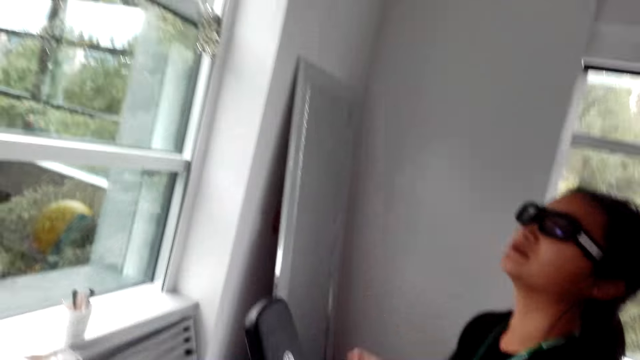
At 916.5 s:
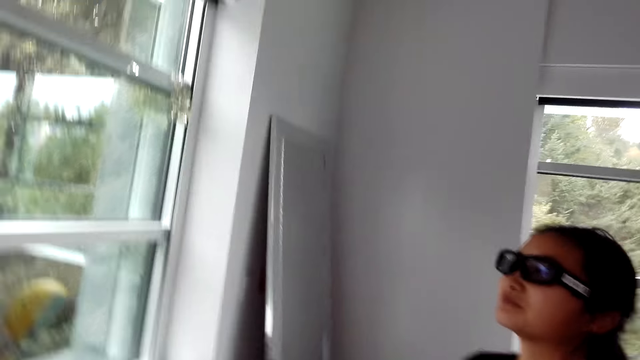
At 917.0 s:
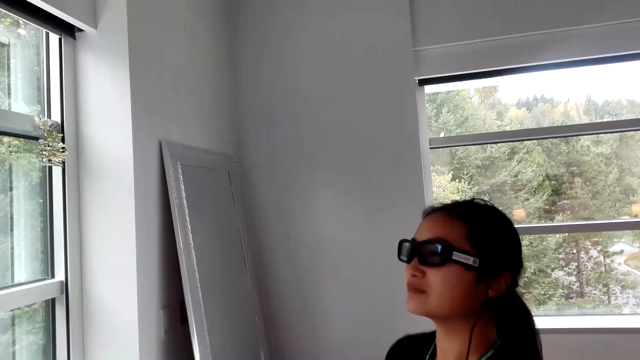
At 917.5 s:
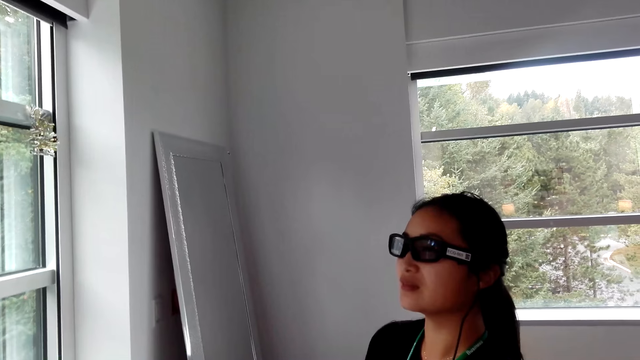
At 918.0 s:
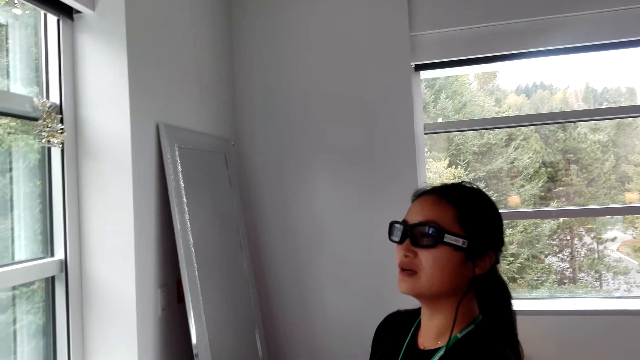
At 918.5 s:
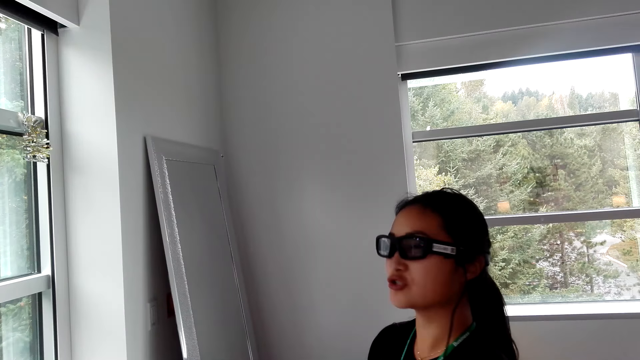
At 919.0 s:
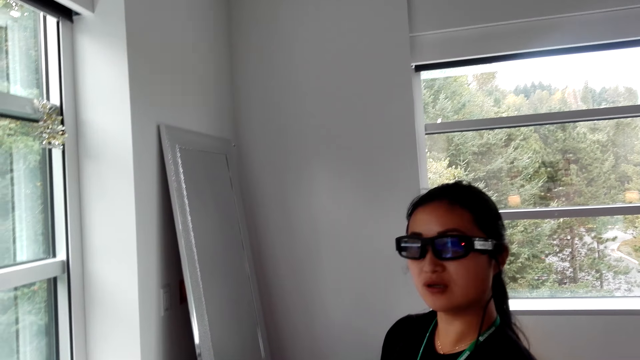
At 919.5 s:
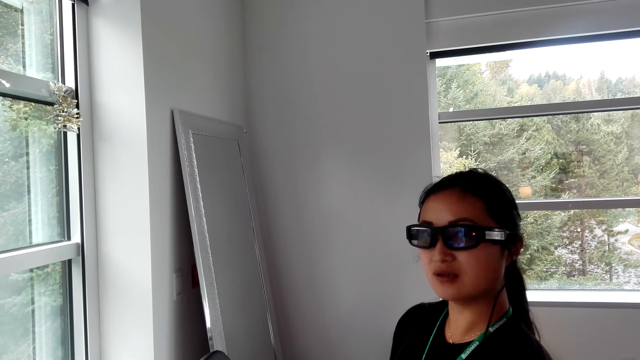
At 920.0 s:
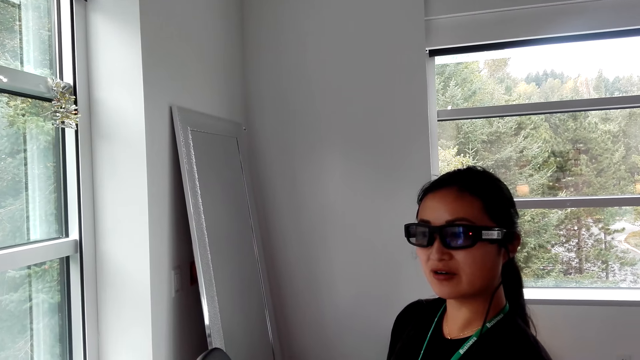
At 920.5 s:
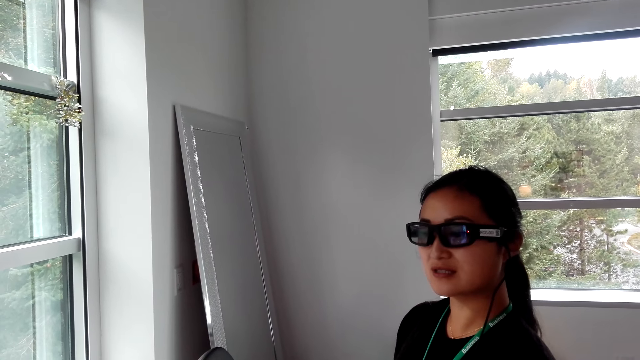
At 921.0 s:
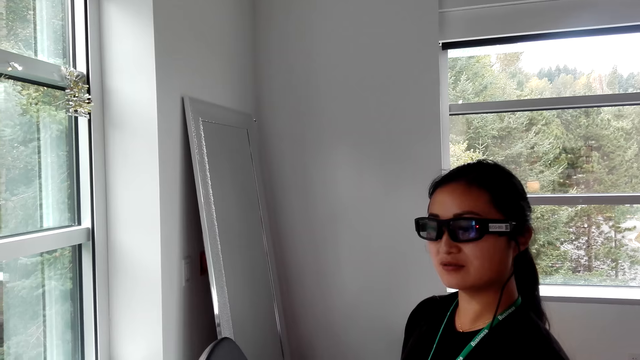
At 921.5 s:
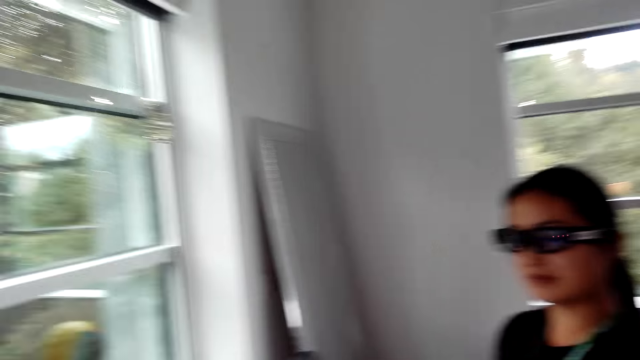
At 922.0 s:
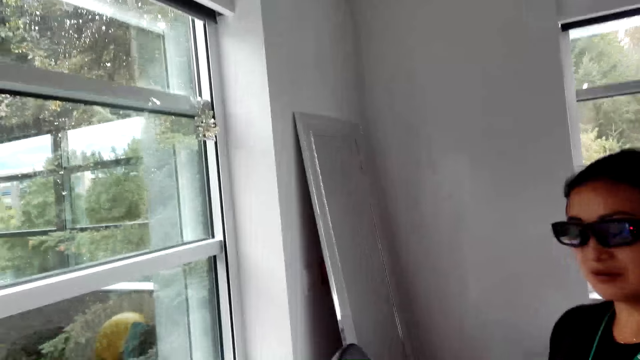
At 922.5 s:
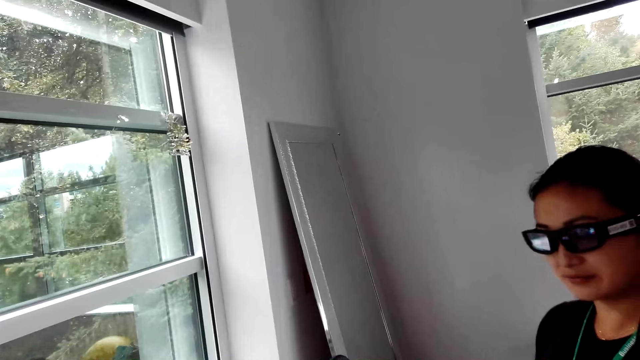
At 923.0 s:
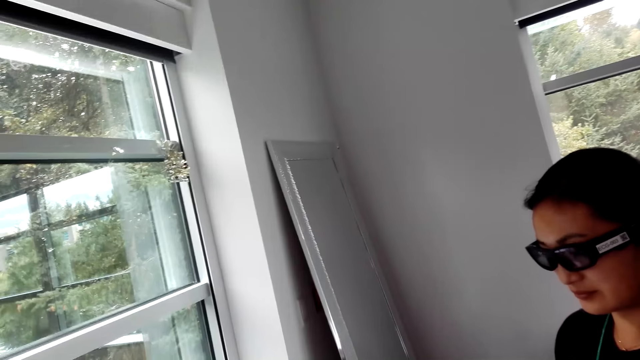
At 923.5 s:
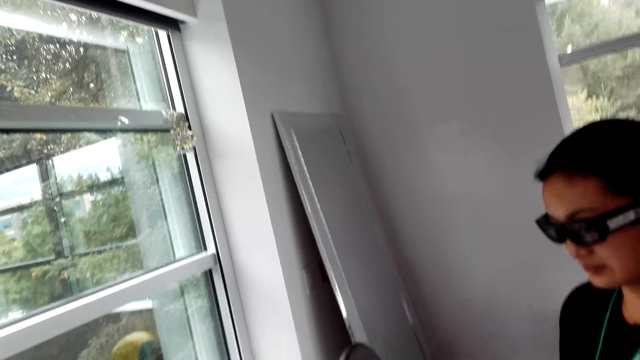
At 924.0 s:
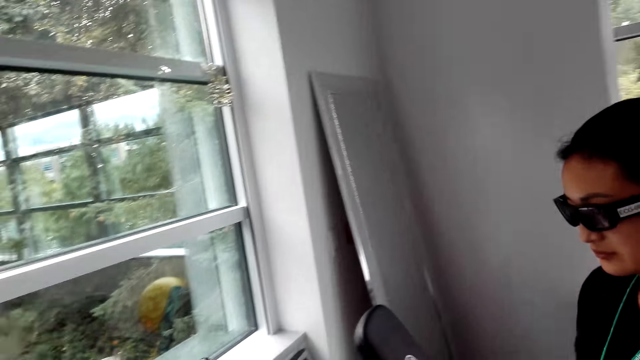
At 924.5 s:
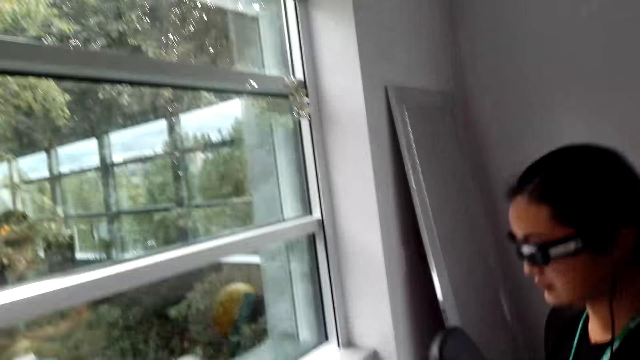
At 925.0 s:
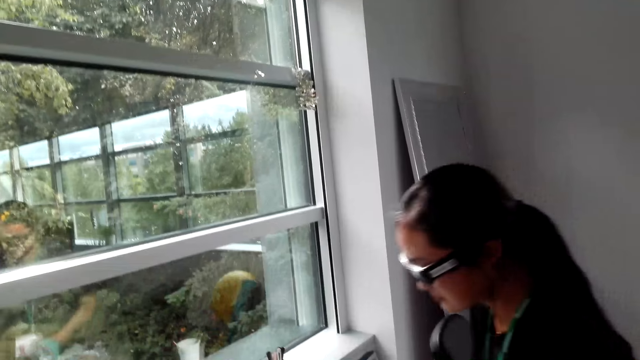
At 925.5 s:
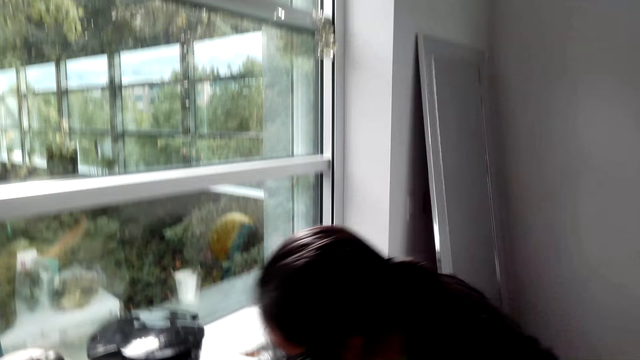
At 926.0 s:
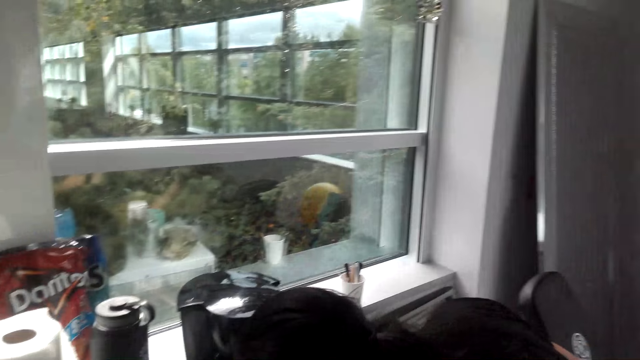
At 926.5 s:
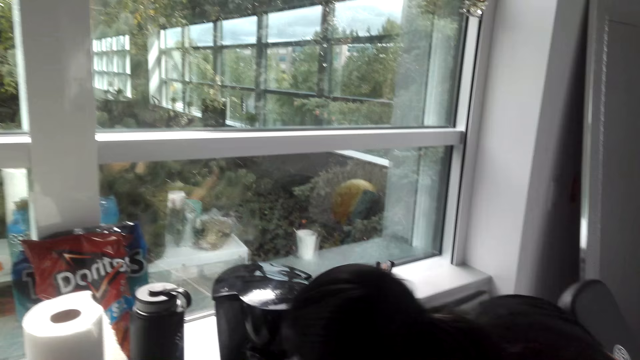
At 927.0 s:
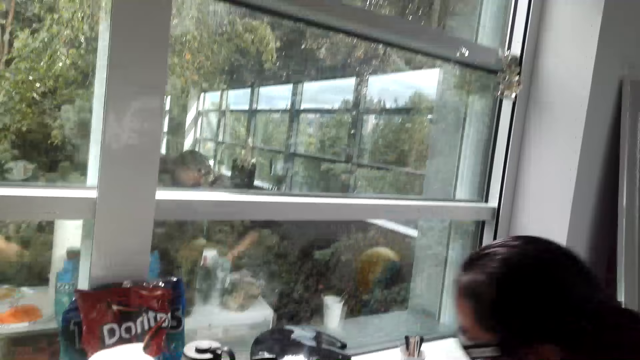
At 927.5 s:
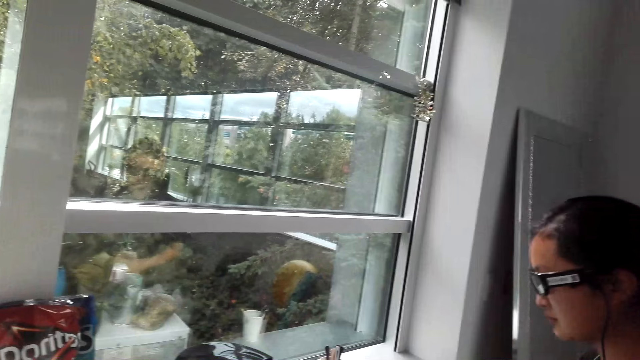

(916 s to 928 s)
The camera wearer looks at the lady.

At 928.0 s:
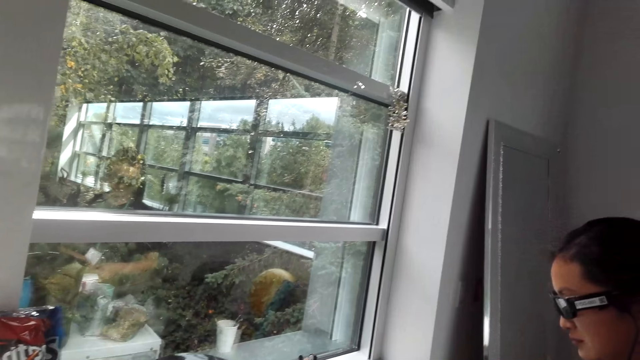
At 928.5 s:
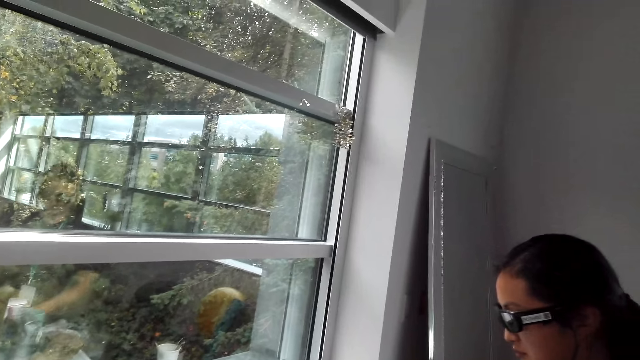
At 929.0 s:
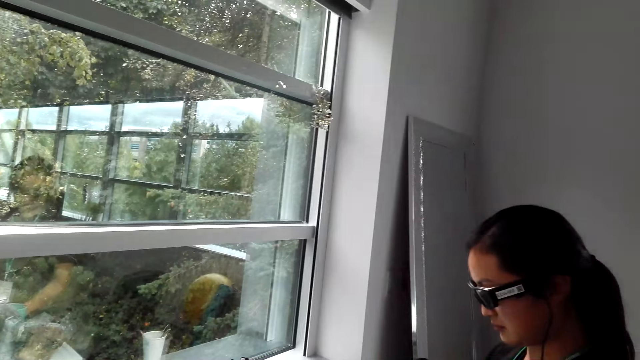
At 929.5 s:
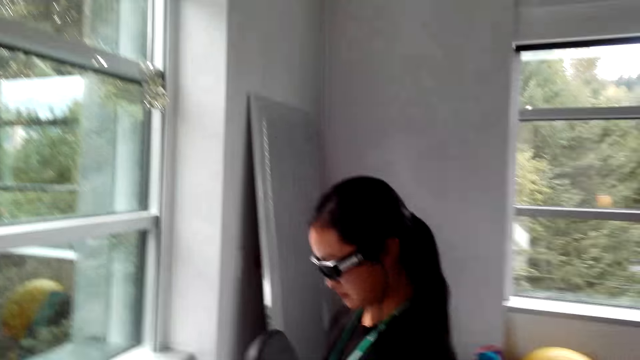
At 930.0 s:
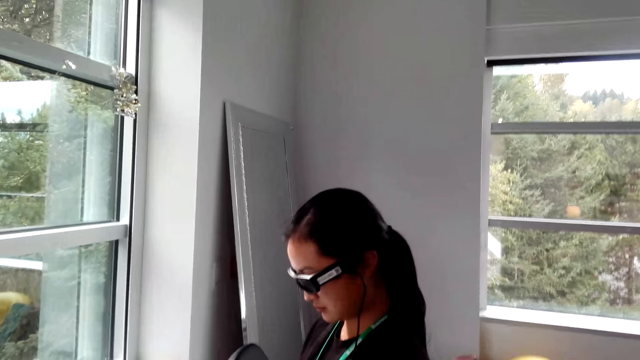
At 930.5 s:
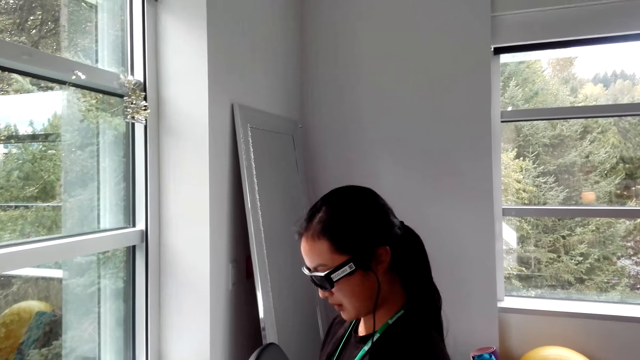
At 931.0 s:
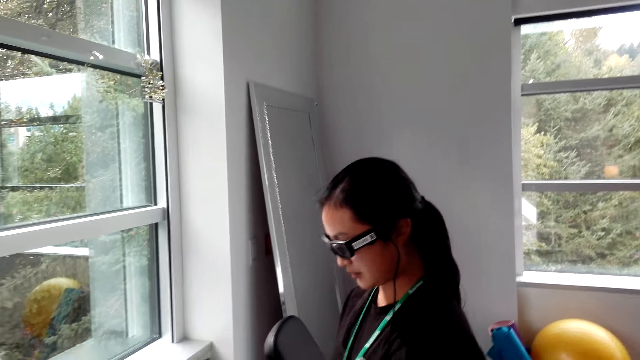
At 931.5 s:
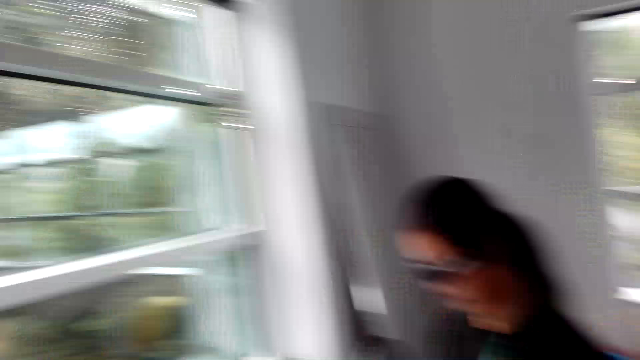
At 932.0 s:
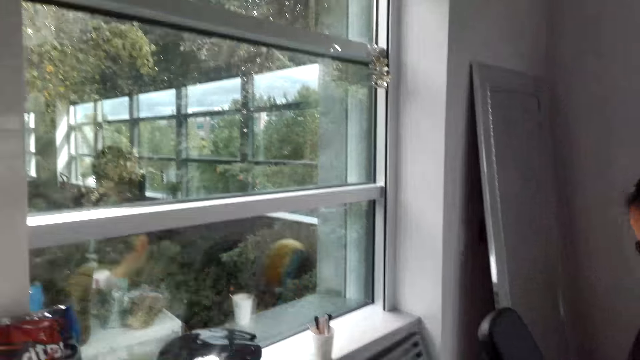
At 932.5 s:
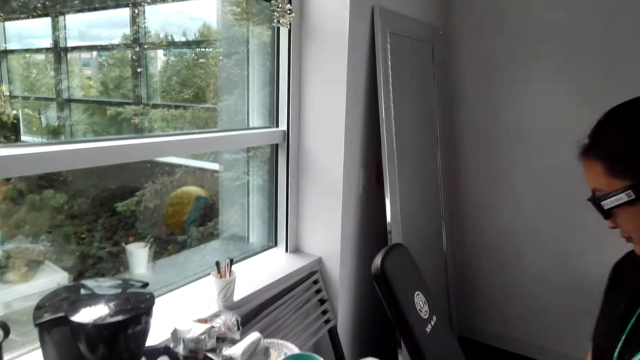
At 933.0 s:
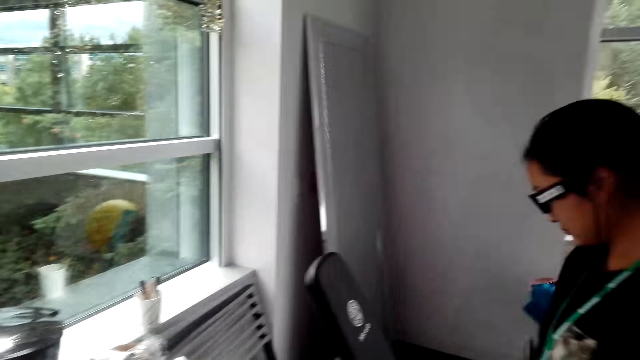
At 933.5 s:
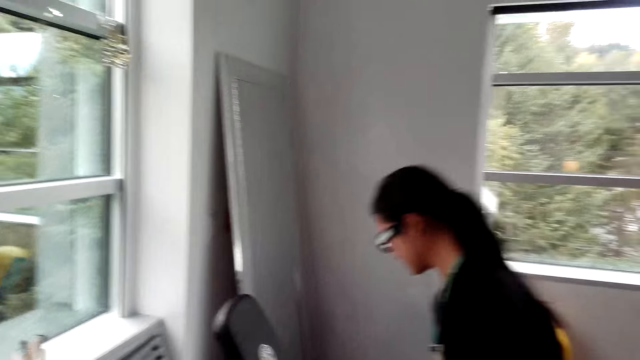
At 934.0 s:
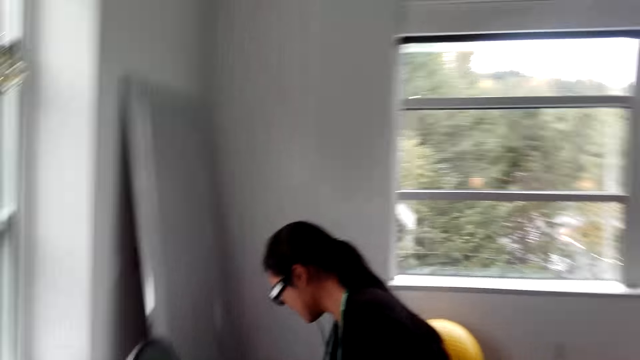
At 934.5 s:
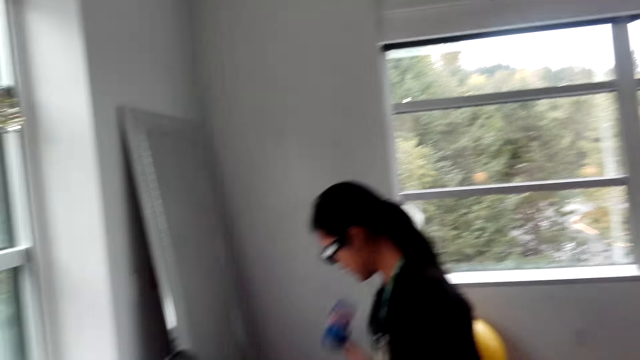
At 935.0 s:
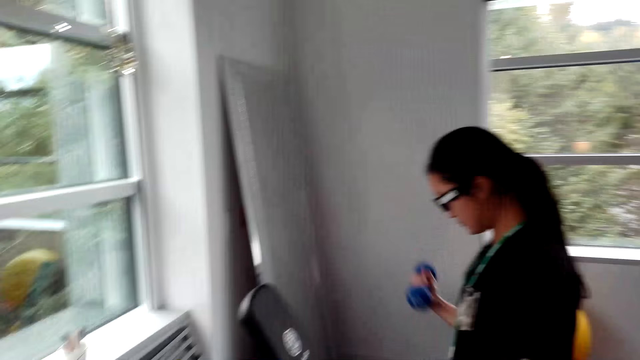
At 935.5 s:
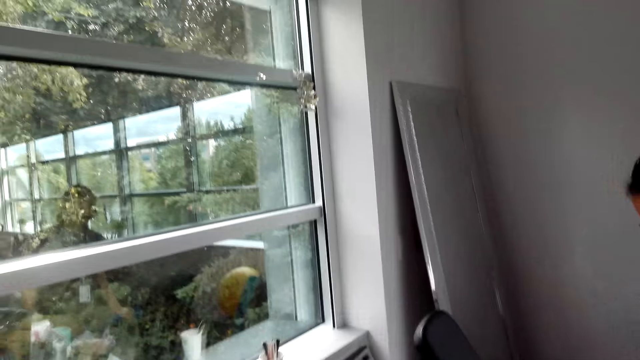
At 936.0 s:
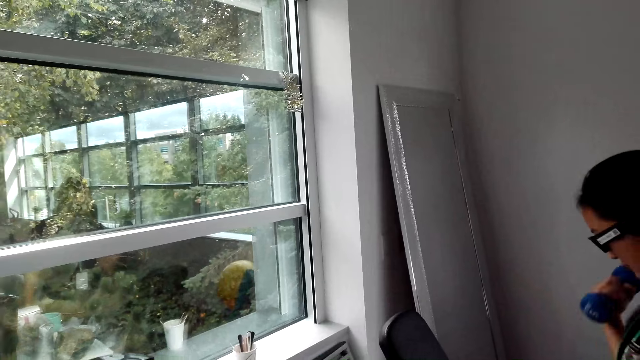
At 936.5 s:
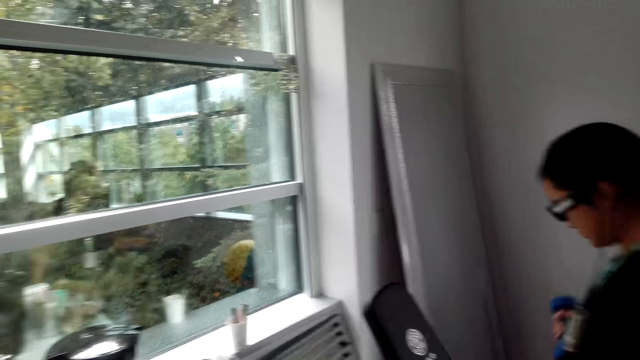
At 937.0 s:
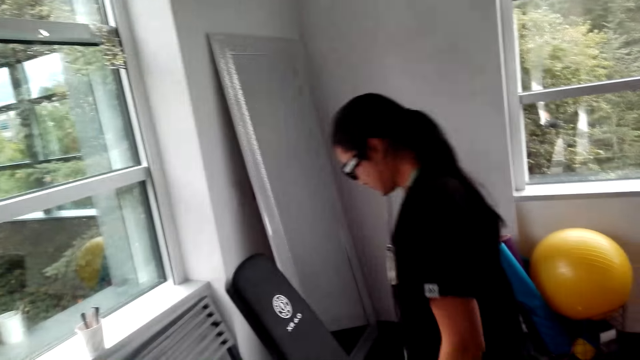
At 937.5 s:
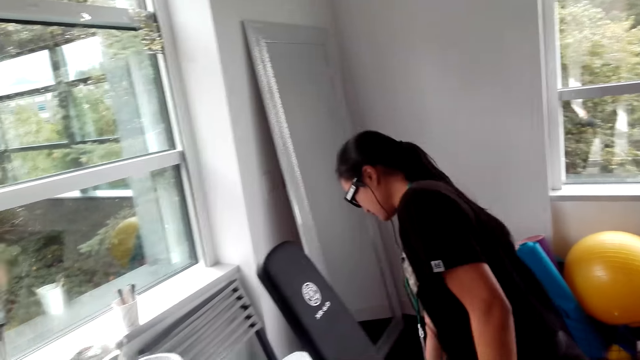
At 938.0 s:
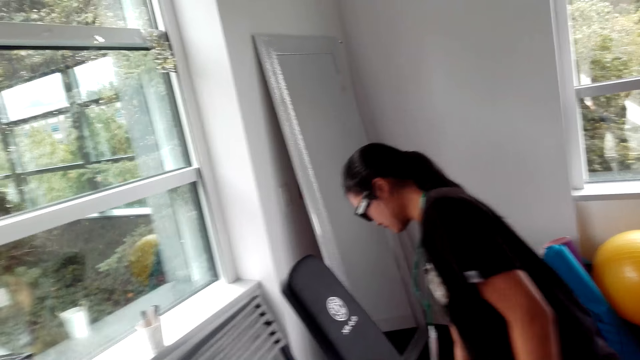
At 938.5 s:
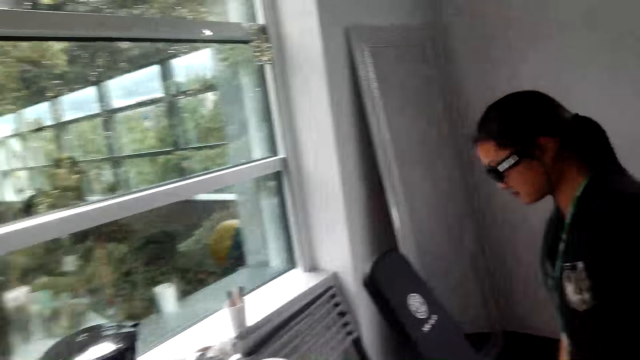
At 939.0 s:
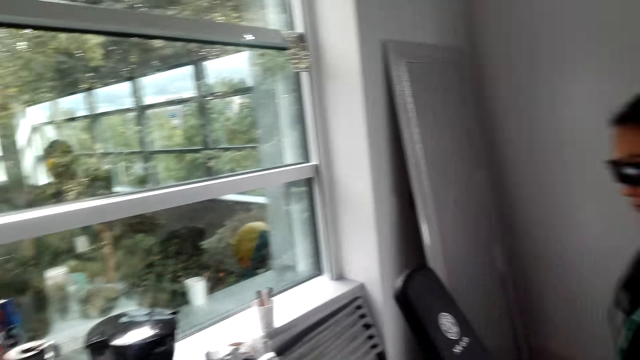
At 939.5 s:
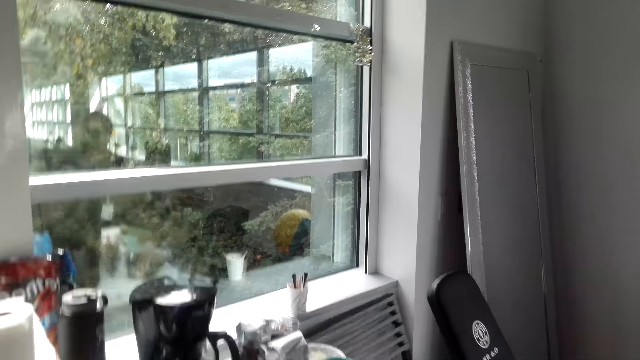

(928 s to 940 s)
A lady lifts a dumbbell. The camera wearer looks around the kitchen. The lady places the dumbbell on the floor.
